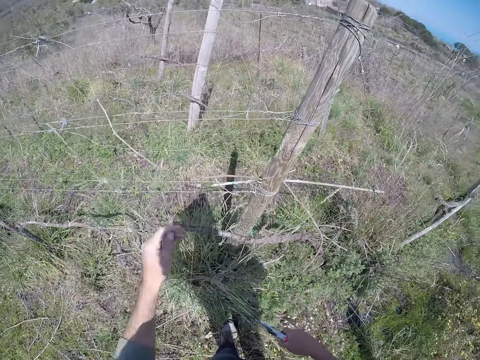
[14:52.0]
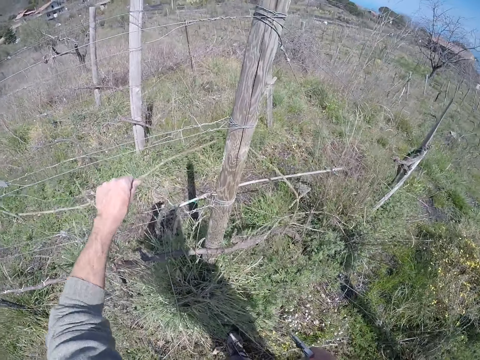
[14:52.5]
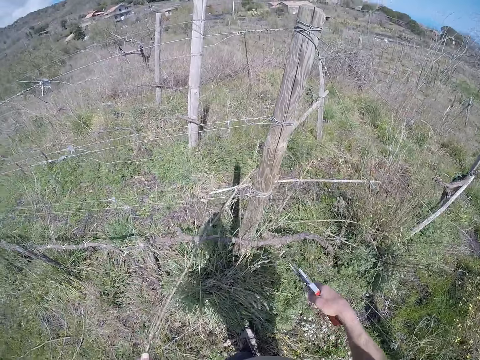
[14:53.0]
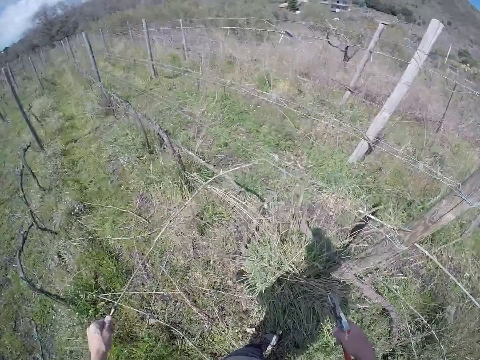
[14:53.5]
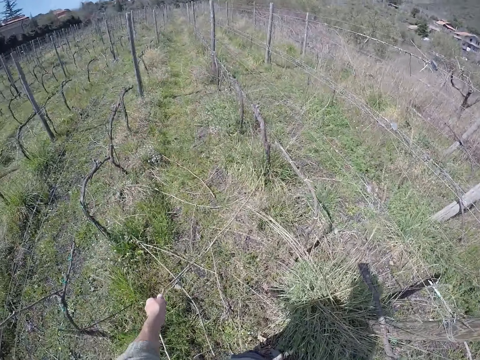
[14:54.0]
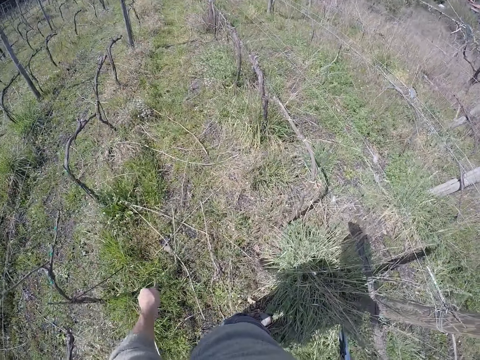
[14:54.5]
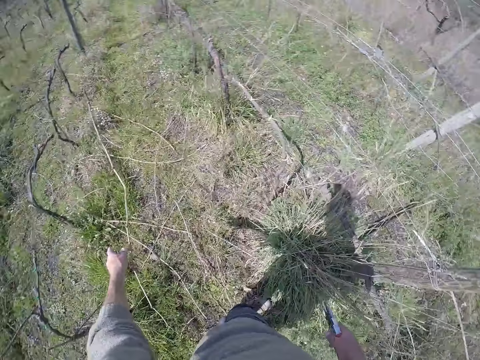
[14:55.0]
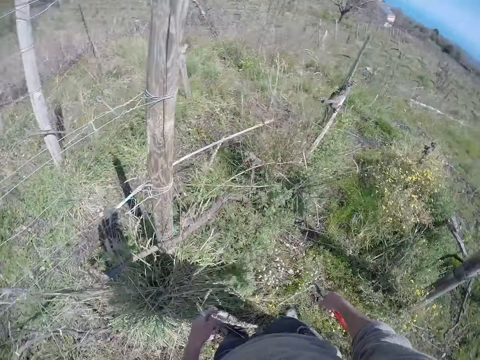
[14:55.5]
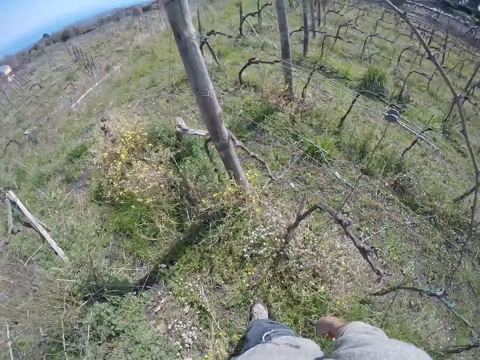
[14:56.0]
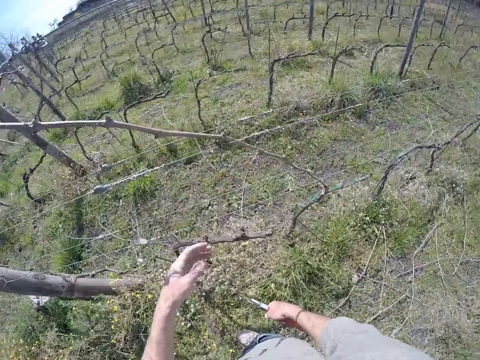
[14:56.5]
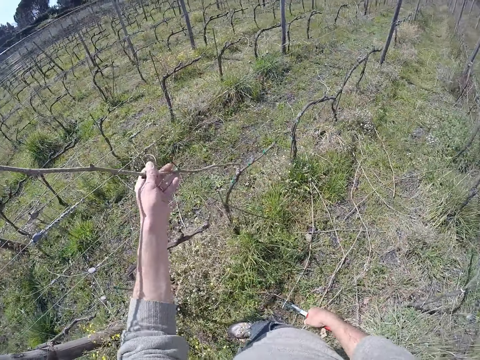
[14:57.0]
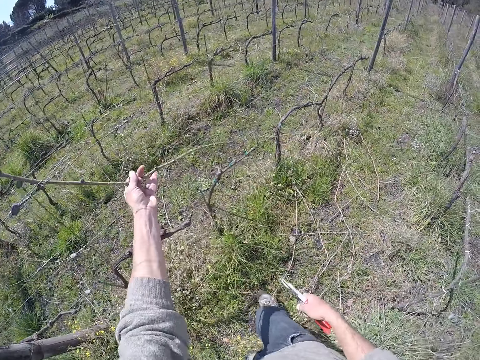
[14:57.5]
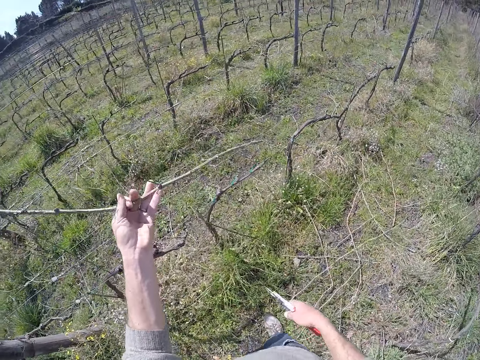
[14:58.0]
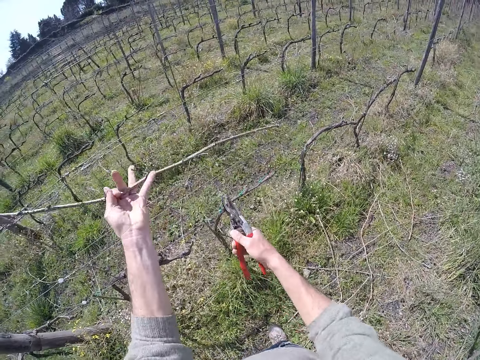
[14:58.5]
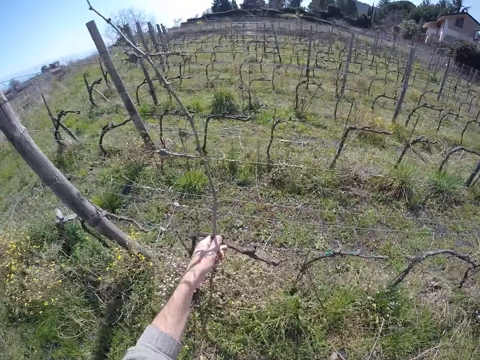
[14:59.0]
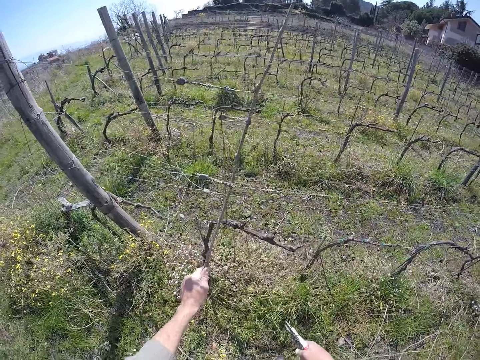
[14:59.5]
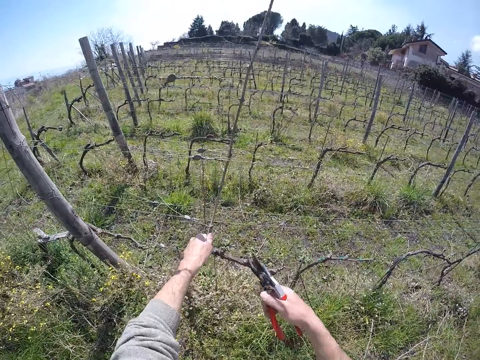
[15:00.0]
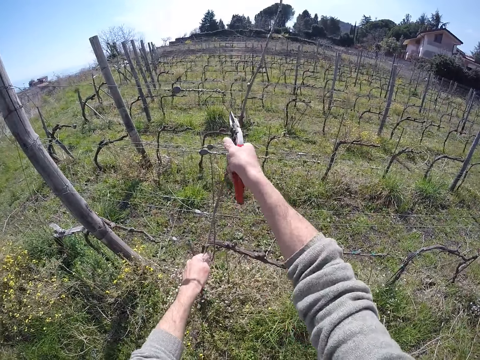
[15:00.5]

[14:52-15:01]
The camera wearer throws the stick away. He drags a stick from the barbed wire with his left hand. He drops the stick in his left hand on the floor. He throws the stick away. He walks around. He picks the stick. He drags a stick from the barbed wire with his left hand.

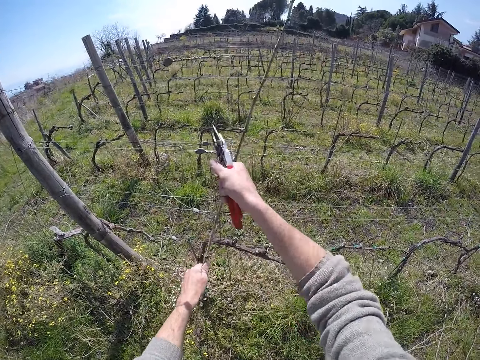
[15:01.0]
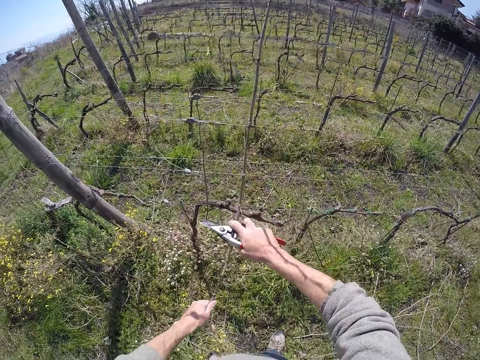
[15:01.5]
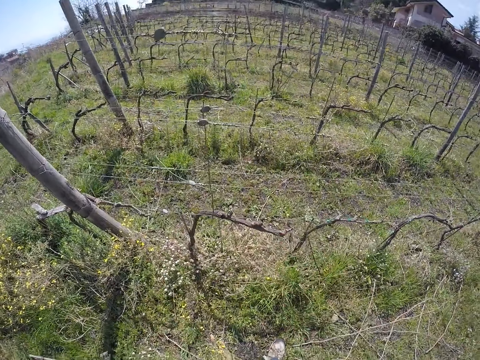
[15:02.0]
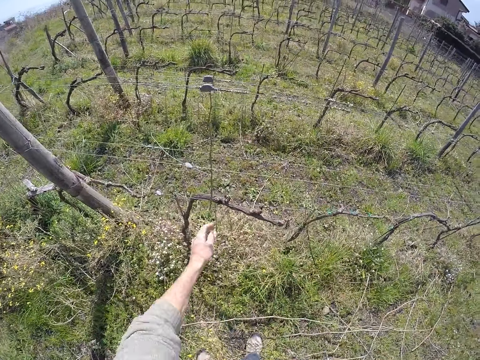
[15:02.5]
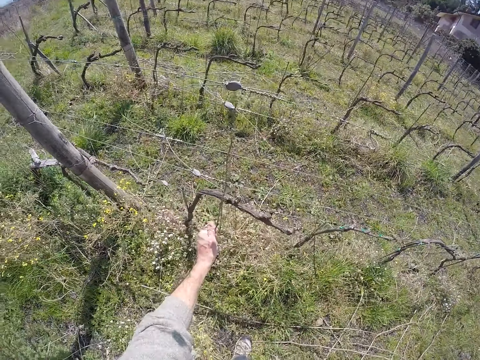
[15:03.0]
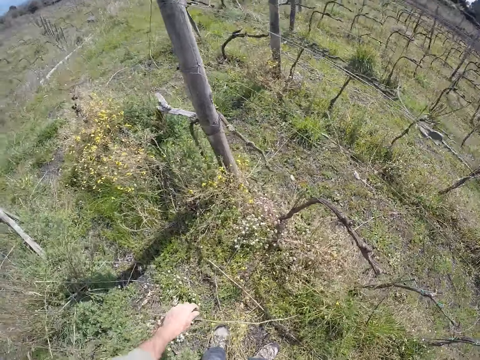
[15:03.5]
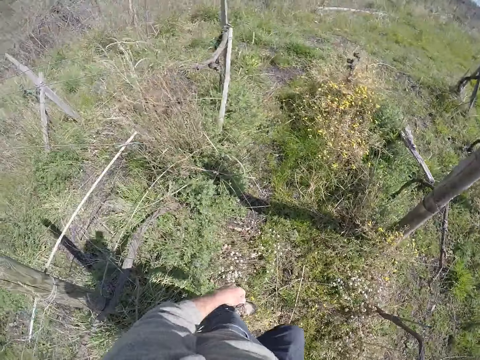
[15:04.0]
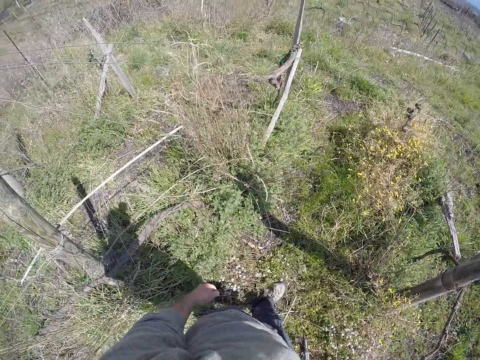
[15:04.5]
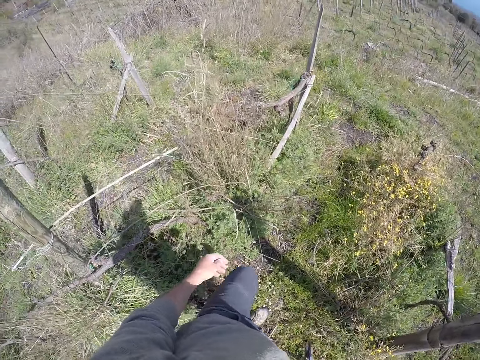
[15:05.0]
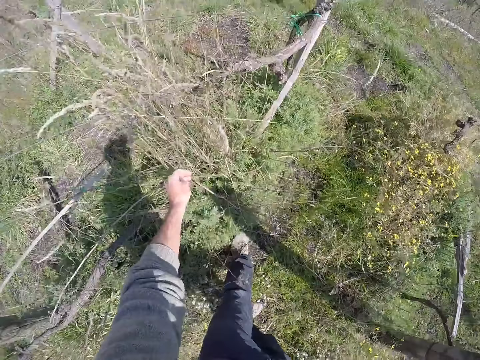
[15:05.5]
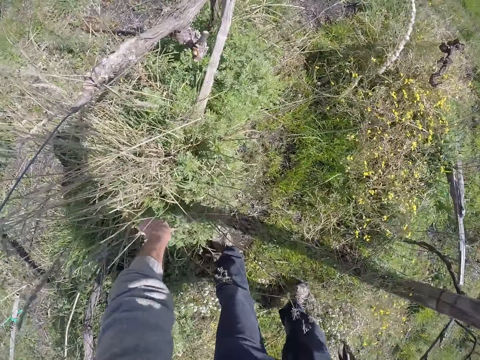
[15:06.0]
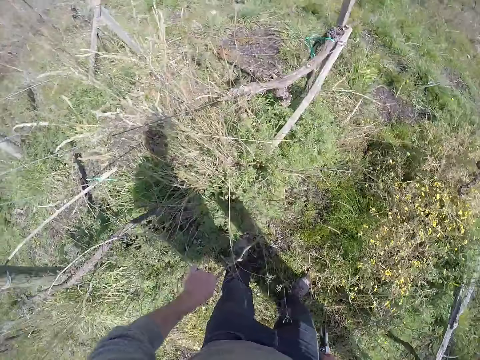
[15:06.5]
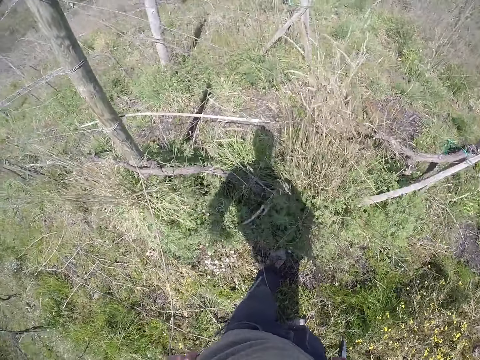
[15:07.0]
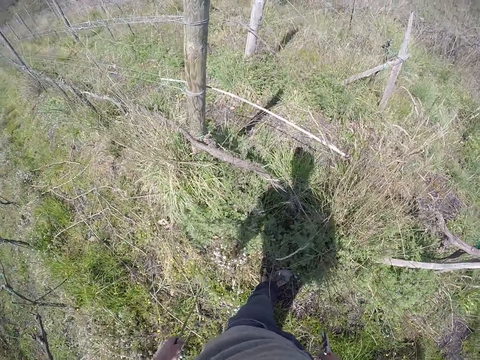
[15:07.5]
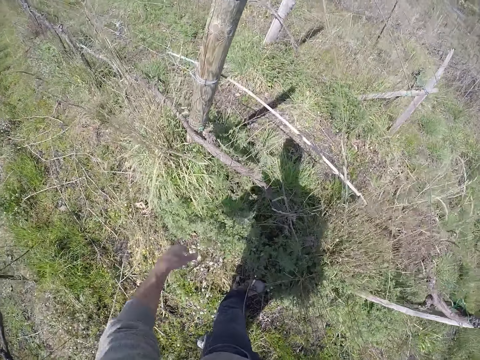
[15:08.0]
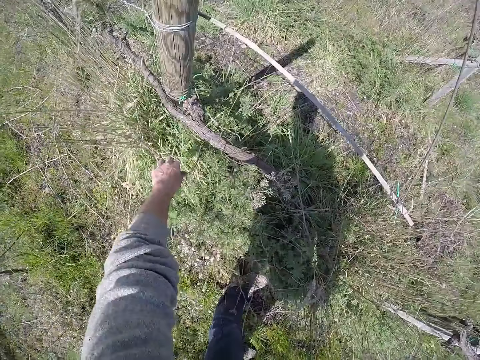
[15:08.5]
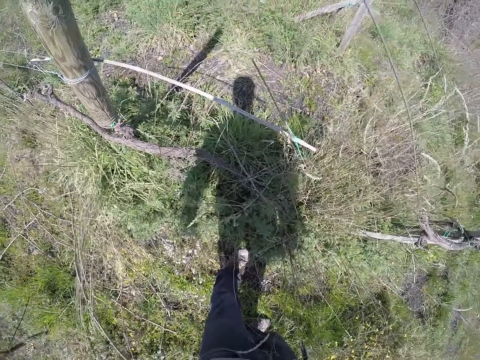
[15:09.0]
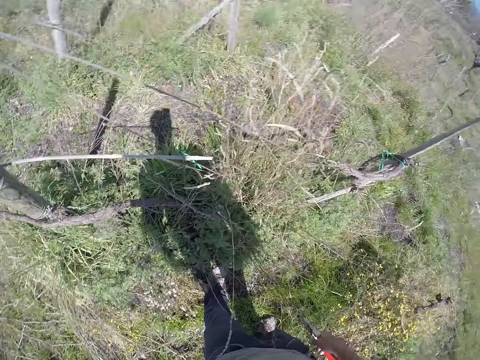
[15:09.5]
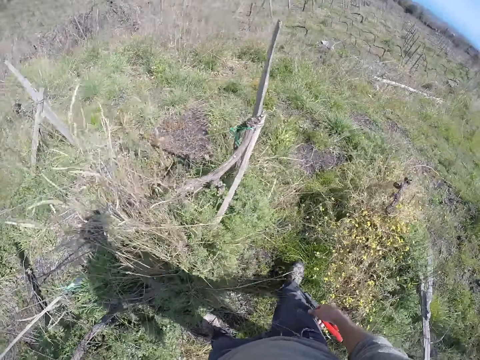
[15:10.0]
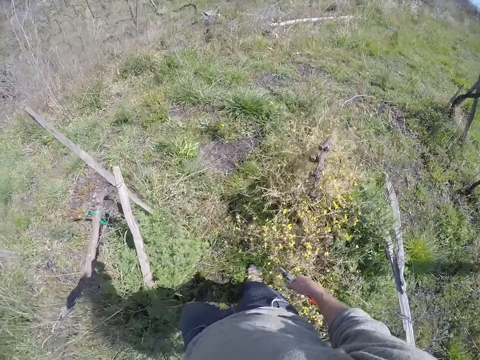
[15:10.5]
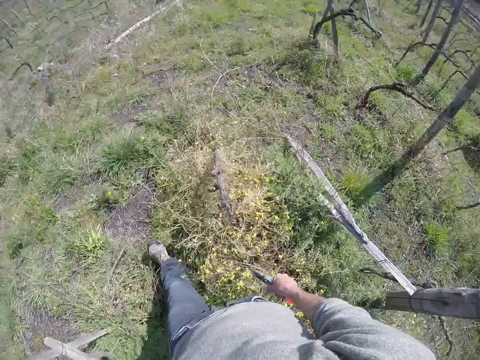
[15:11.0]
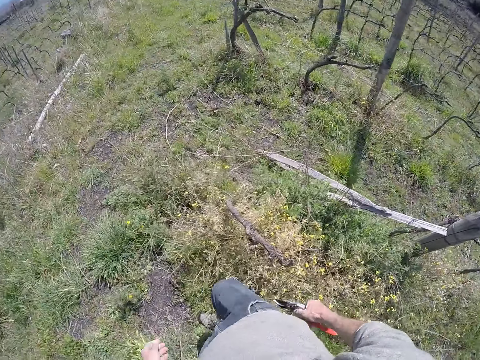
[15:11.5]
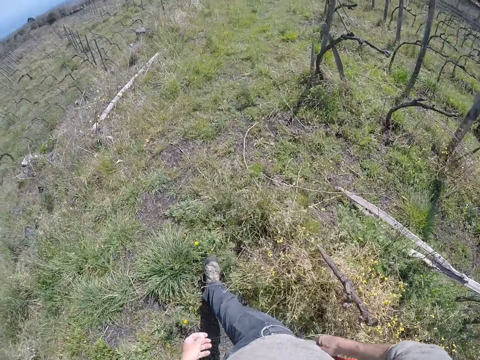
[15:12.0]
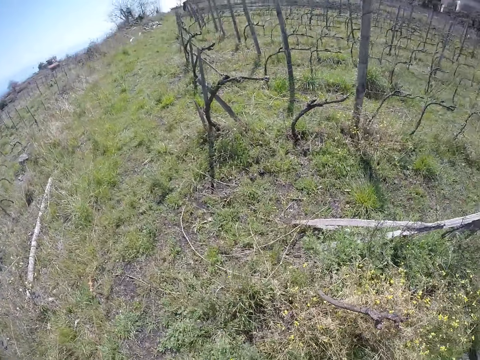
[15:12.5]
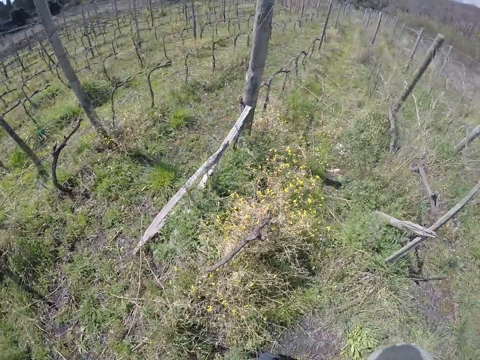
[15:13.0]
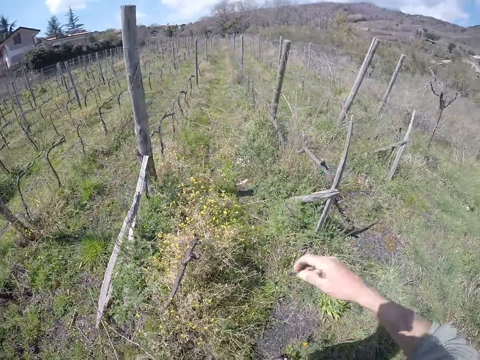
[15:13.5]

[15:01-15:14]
The camera wearer cuts the branch of the stick in the barbed wire with the pliers in his right hand. He drags a stick from the barbed wire with both hands. He drops the stick in his left hand on the floor. He drags a stick from the barbed wire with his left hand. He drops the stick in his left hand on the floor. He walks around. He drags a stick from the barbed wire with his left hand. He picks the stick. He drops the stick in his left hand on the floor. He picks the stick. He walks around.
